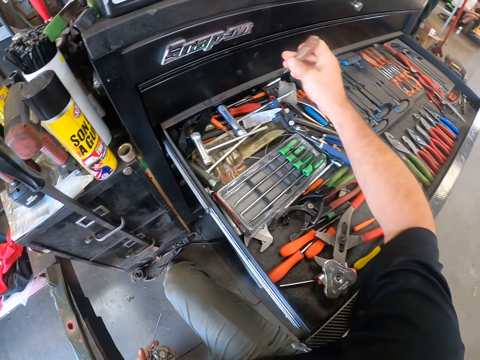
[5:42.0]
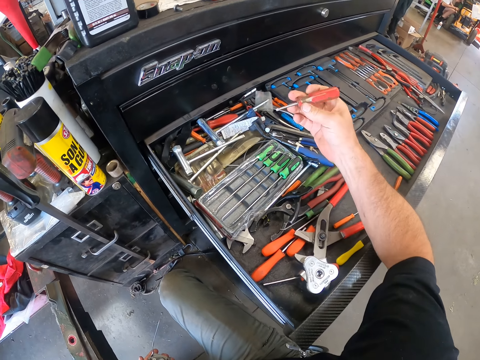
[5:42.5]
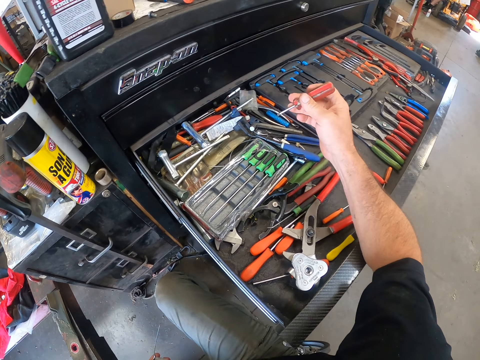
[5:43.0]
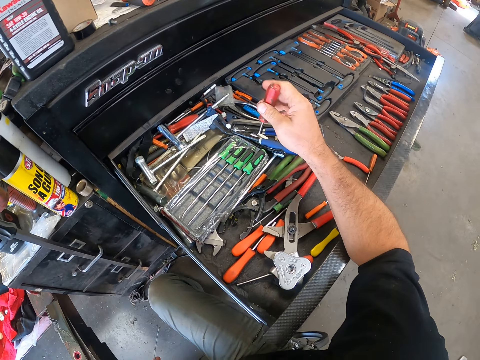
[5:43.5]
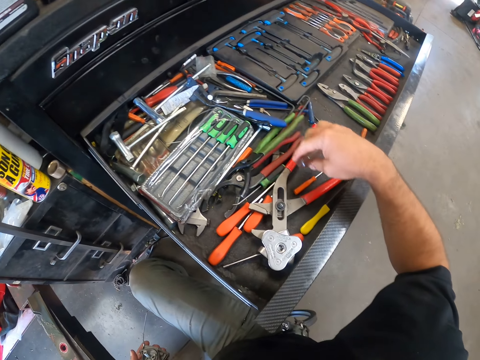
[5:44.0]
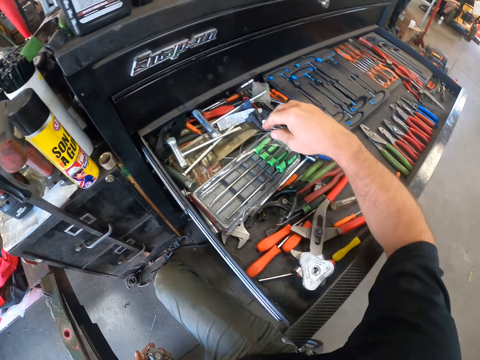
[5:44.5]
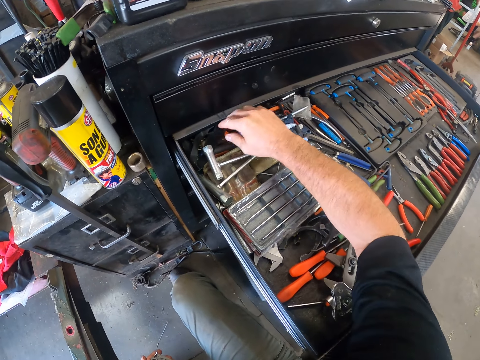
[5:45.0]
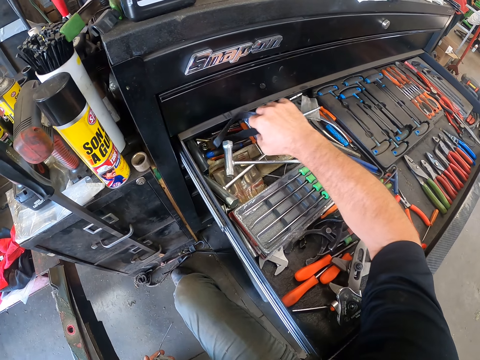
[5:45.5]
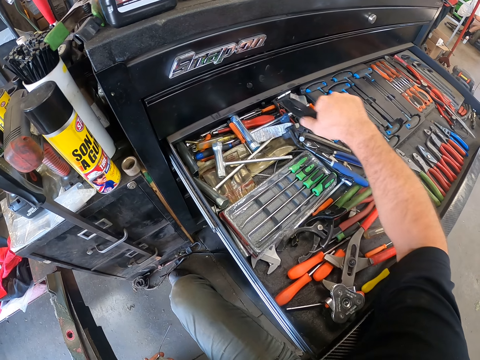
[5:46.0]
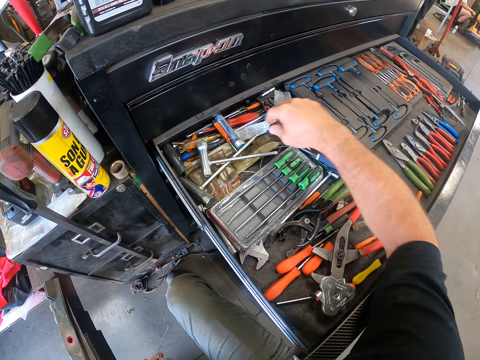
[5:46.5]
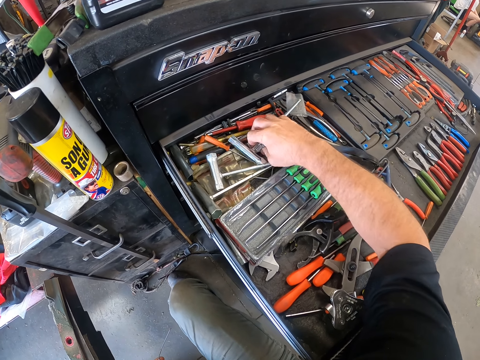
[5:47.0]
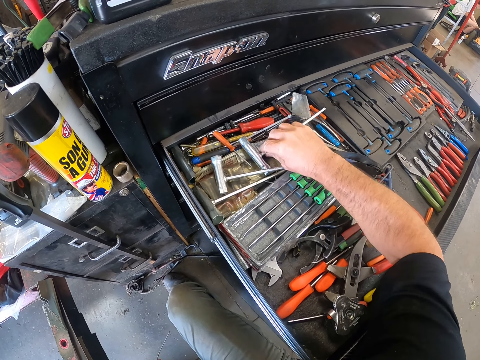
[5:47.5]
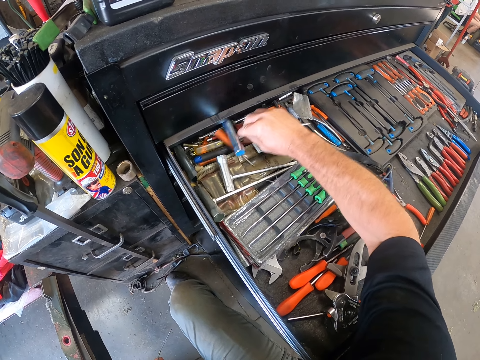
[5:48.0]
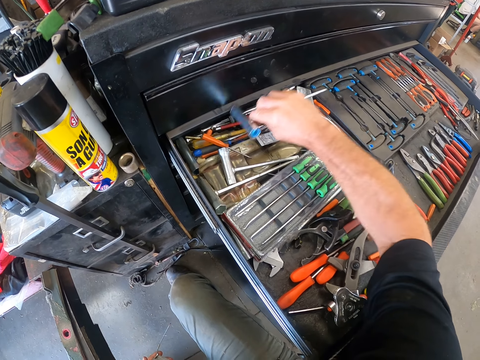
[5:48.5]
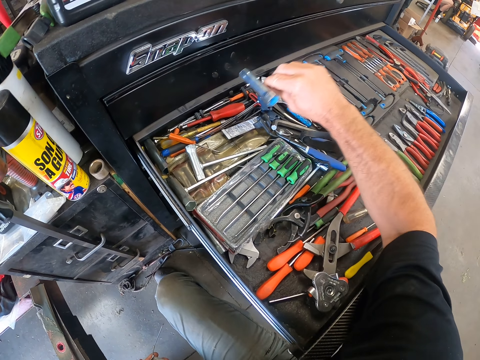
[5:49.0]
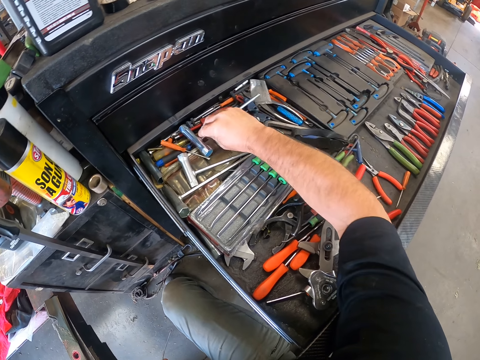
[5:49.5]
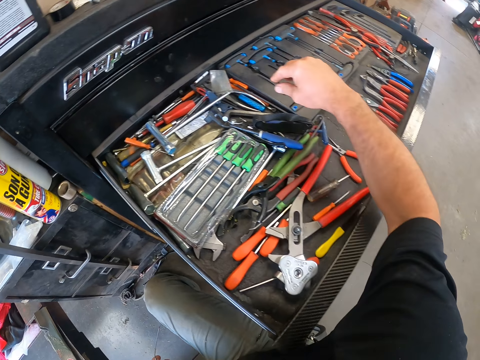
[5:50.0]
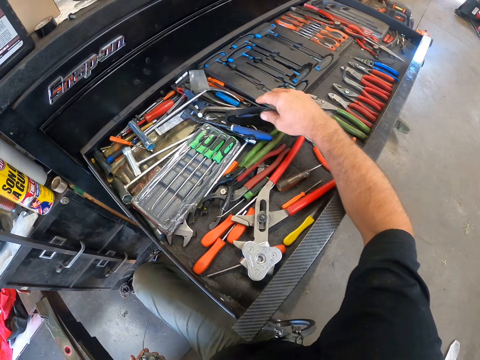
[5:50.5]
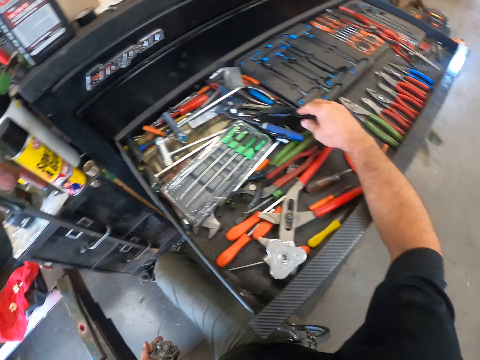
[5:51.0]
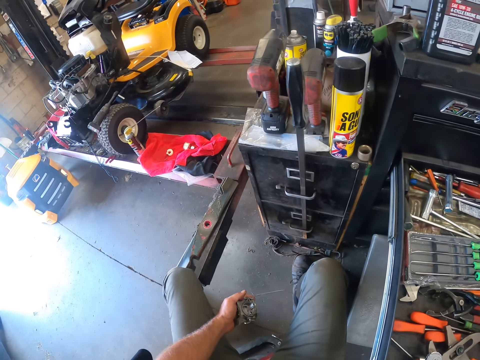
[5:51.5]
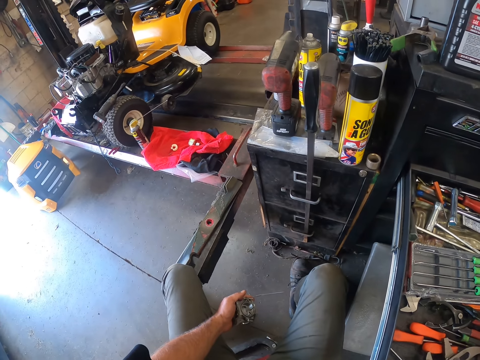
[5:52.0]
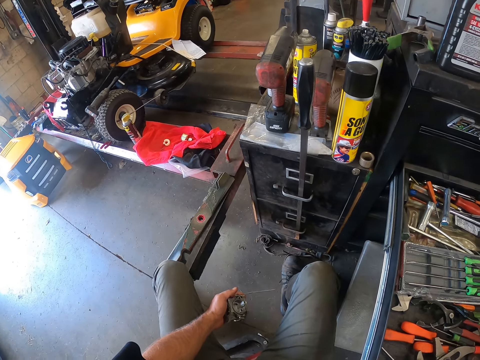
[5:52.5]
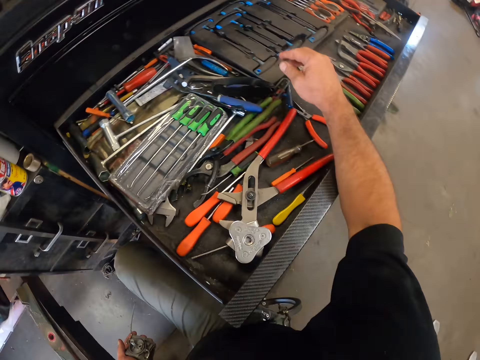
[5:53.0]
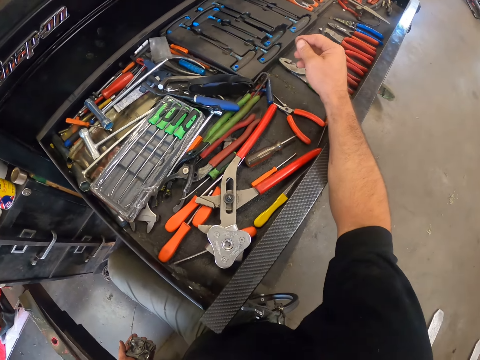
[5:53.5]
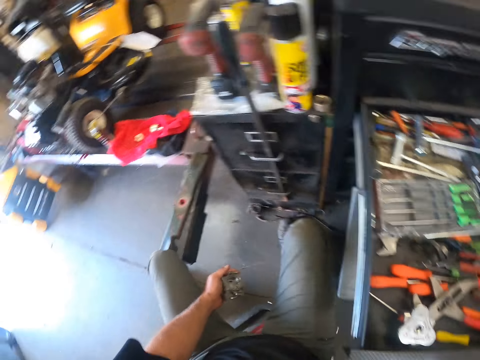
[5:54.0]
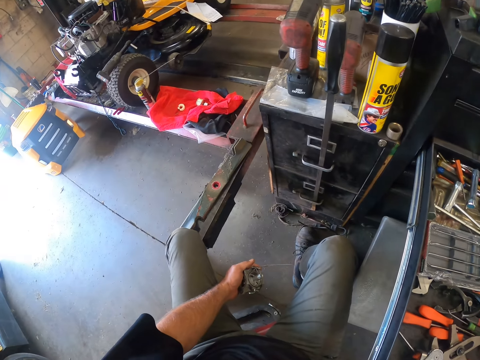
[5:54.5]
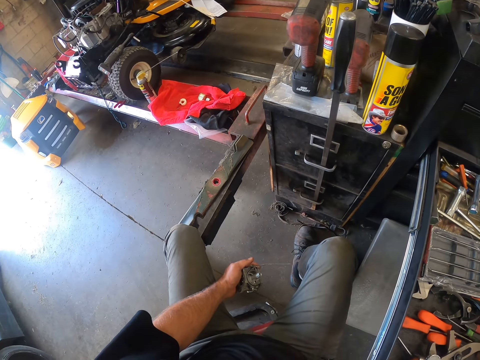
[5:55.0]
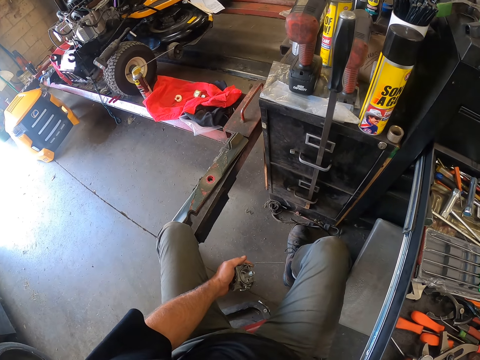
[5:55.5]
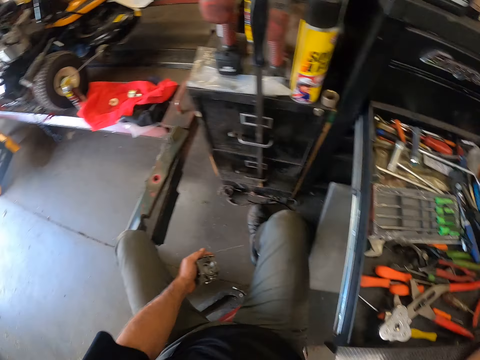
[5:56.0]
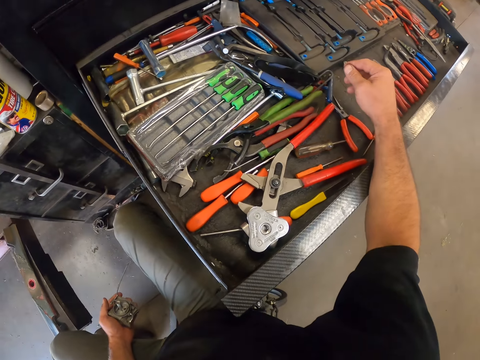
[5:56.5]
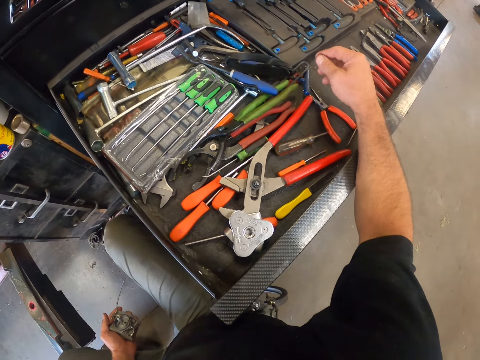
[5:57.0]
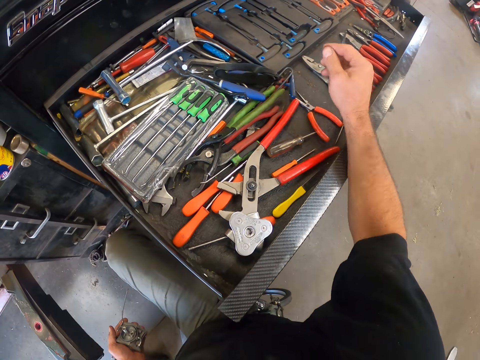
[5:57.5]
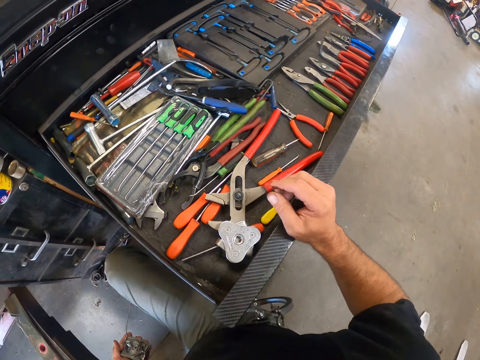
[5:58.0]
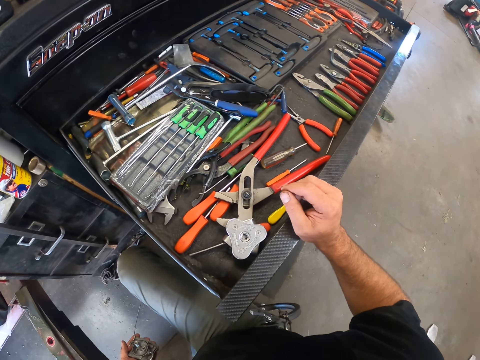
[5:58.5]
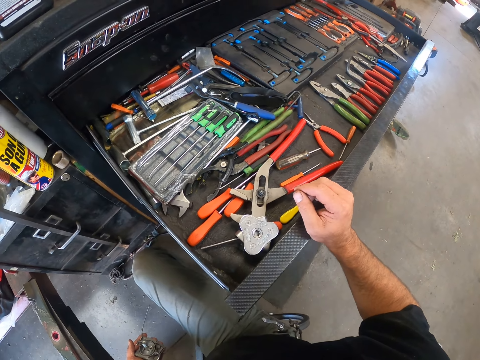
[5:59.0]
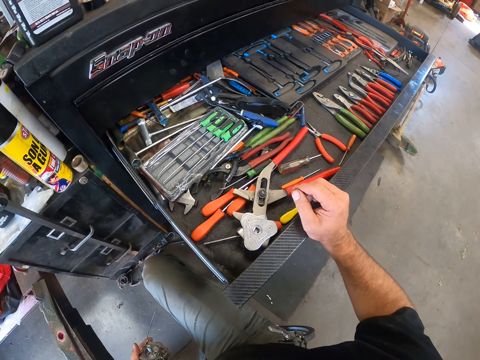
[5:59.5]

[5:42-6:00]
The camera wearer looks at the screwdriver. He drops the screwdriver in the drawer. He searches for the screwdriver. He looks around. He closes the drawer with his right hand.

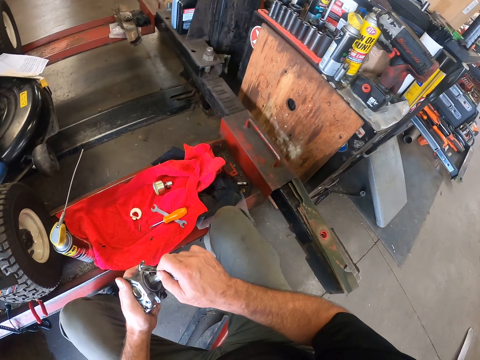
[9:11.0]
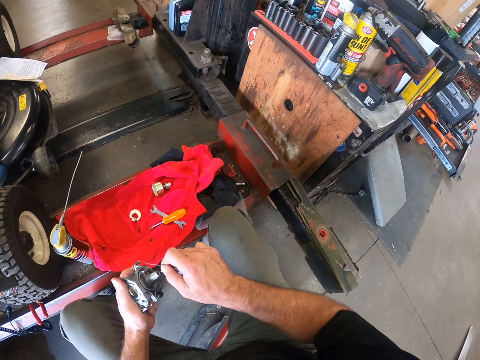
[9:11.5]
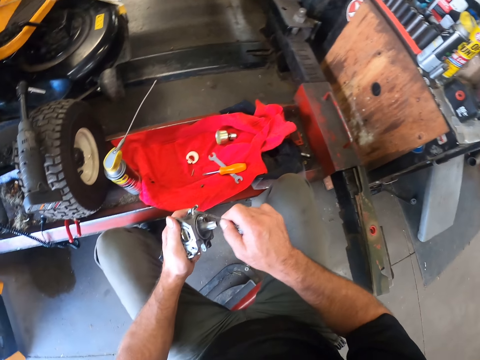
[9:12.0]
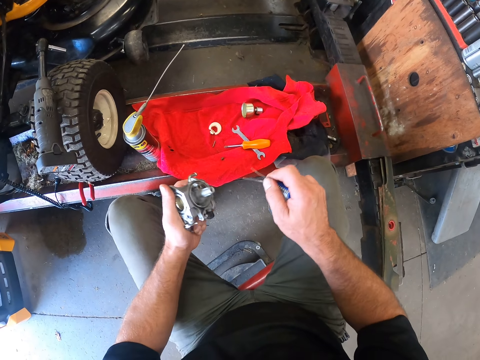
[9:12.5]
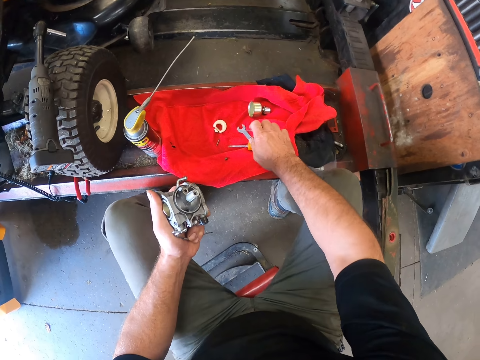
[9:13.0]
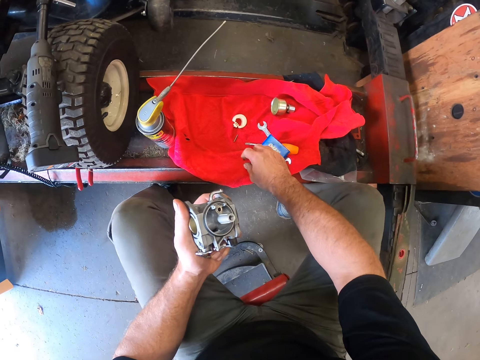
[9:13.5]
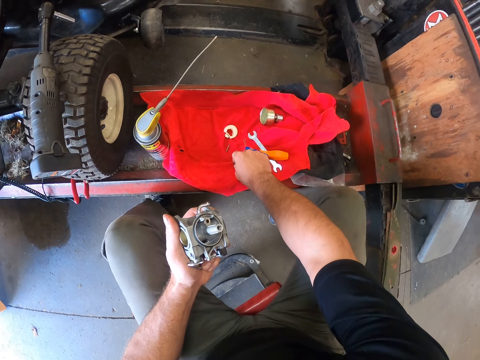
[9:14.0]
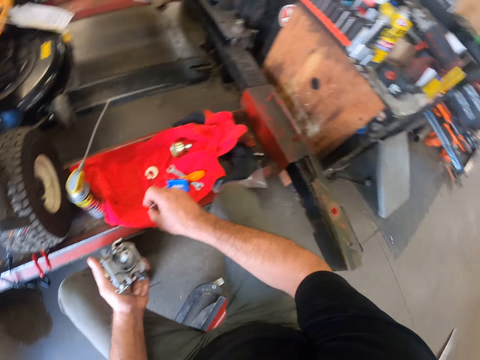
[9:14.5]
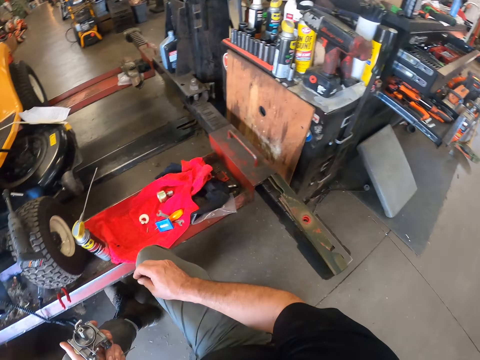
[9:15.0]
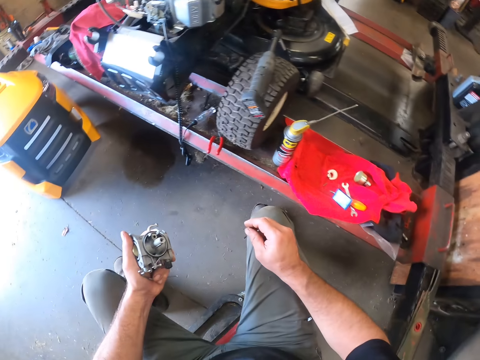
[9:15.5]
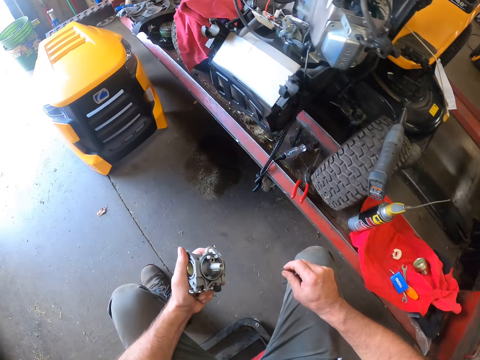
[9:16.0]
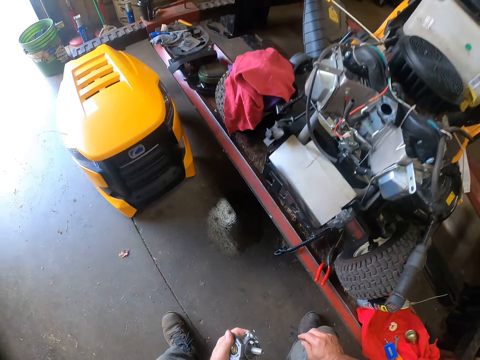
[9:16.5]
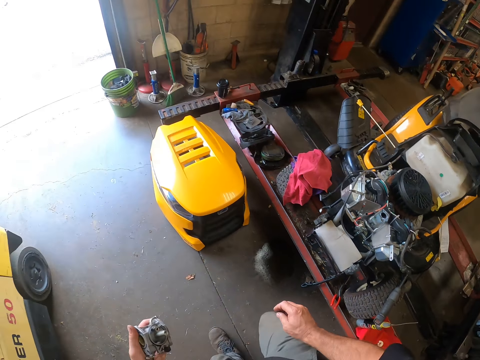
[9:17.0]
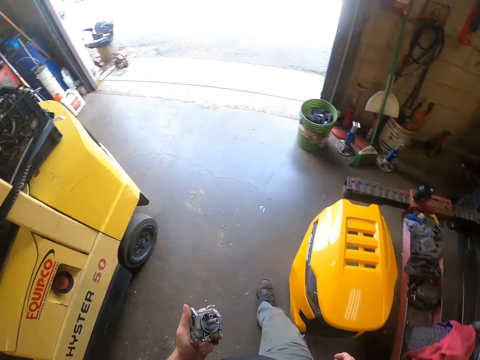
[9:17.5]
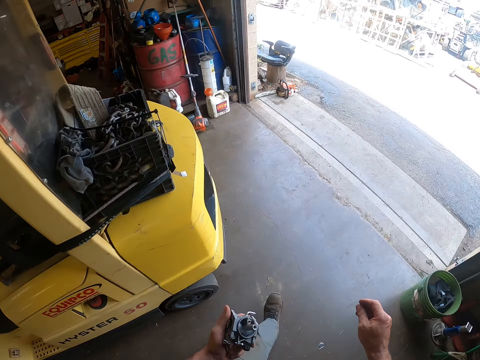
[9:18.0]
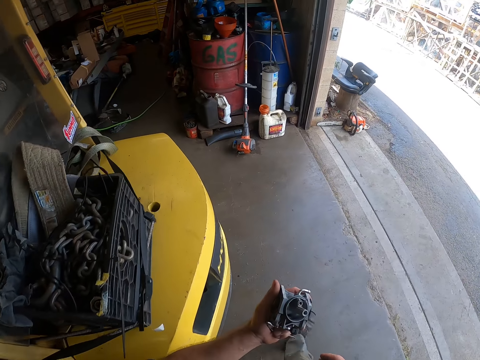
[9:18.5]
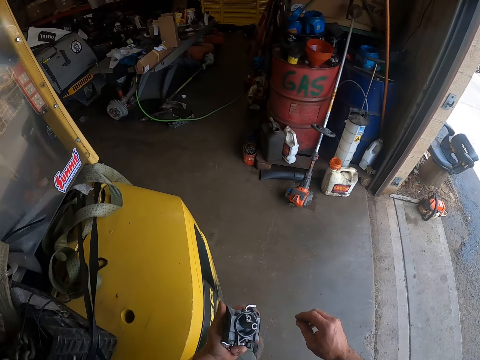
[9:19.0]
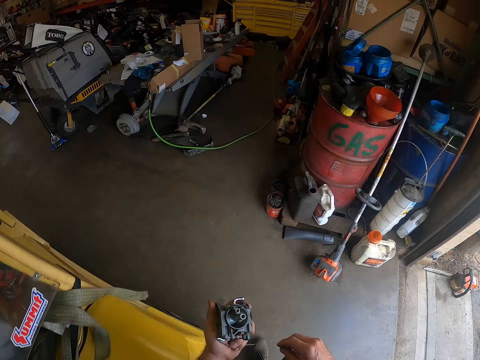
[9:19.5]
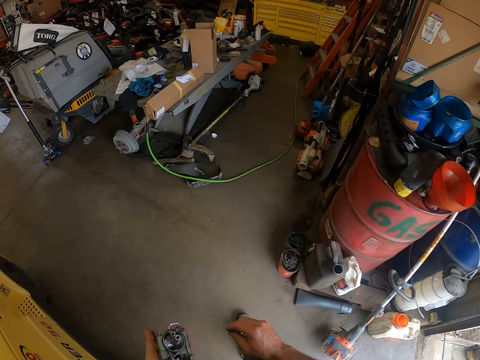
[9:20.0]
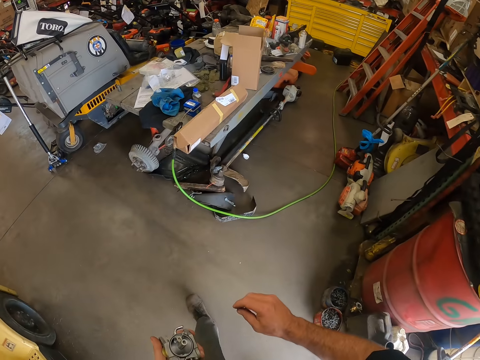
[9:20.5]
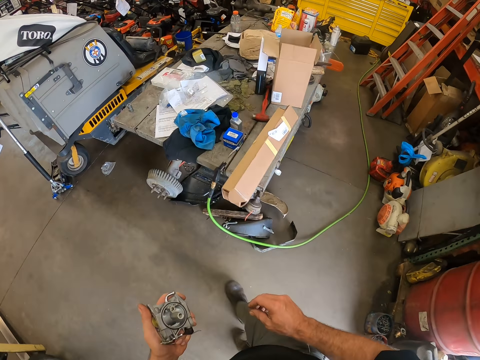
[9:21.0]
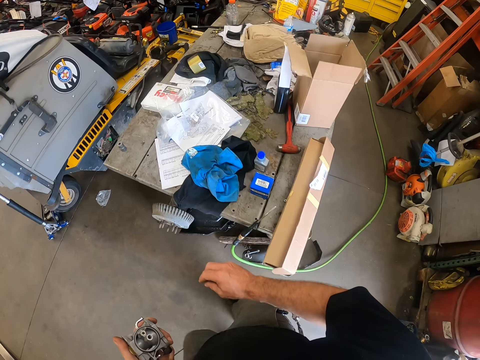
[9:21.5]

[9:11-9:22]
The camera wearer removes the cotter pin. He drops the pack of tweezers on the red towel with his right hand. He picks up the nut from the red cloth with his right hand. He stands up from the workshop stool. He walks to a table.
